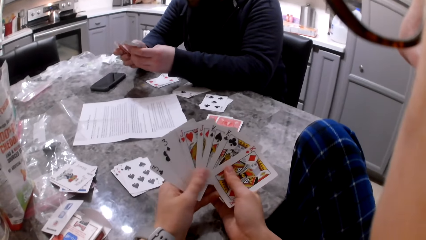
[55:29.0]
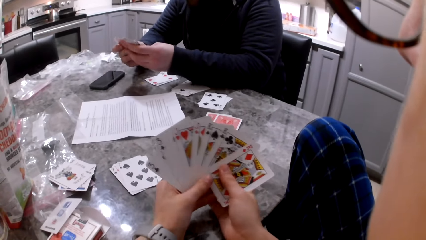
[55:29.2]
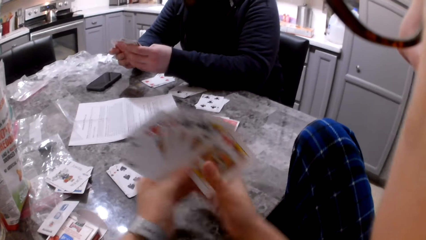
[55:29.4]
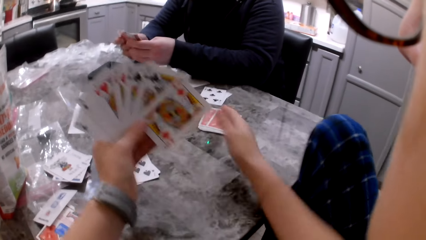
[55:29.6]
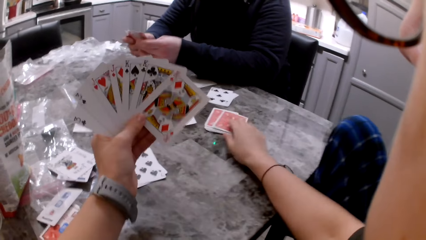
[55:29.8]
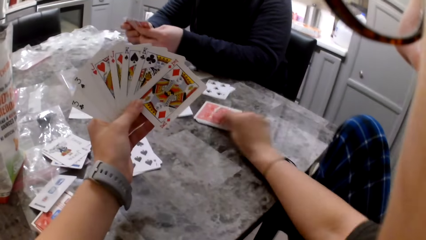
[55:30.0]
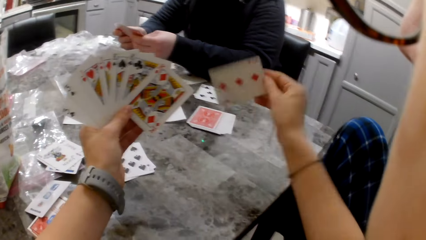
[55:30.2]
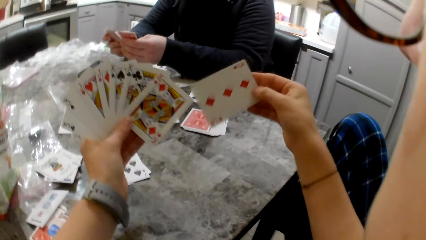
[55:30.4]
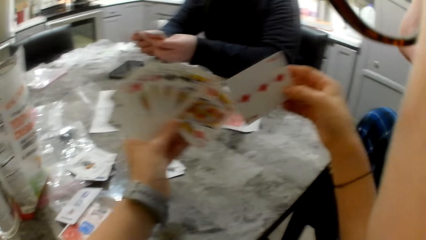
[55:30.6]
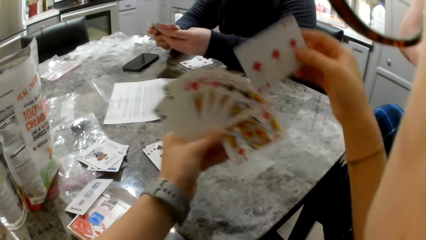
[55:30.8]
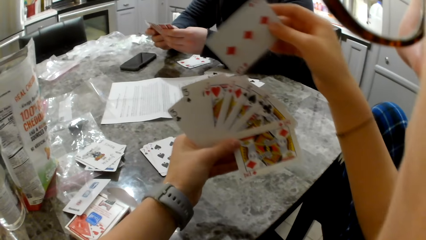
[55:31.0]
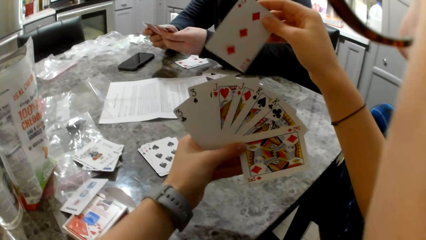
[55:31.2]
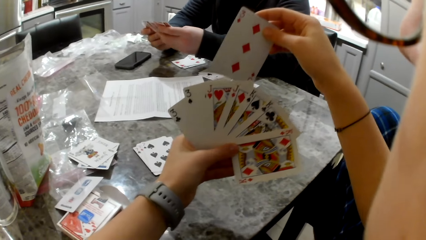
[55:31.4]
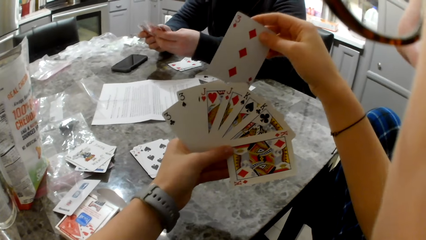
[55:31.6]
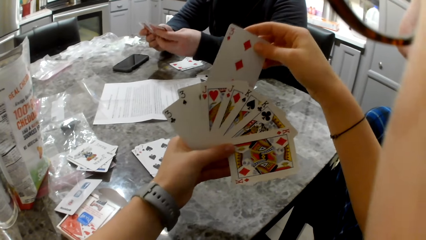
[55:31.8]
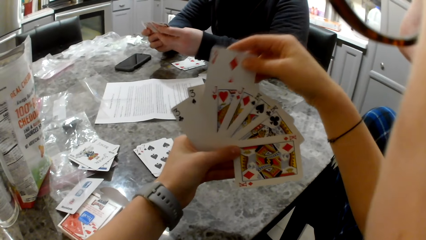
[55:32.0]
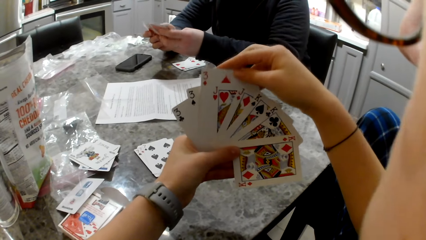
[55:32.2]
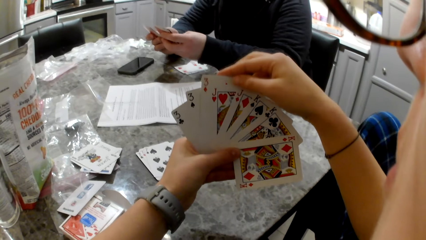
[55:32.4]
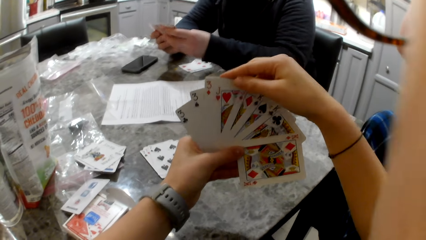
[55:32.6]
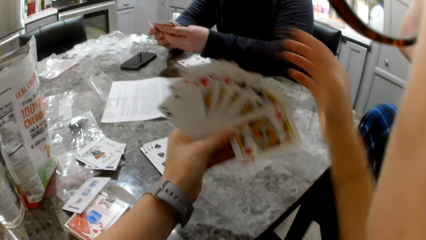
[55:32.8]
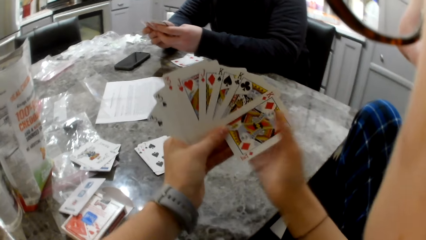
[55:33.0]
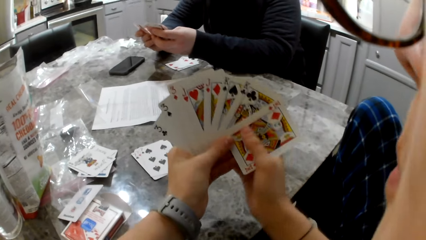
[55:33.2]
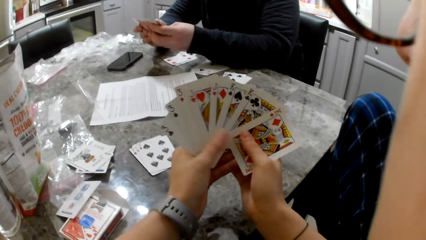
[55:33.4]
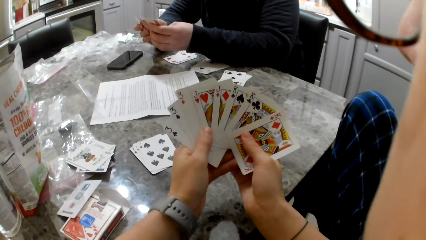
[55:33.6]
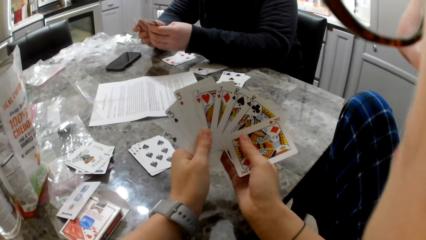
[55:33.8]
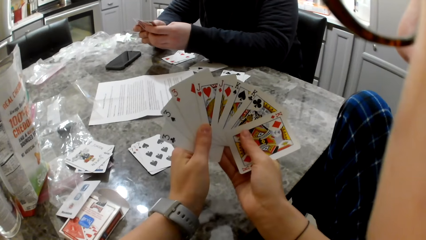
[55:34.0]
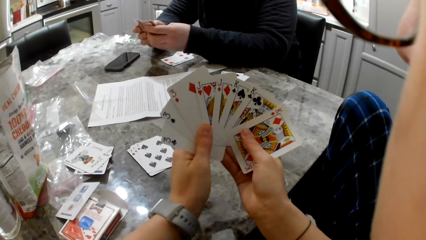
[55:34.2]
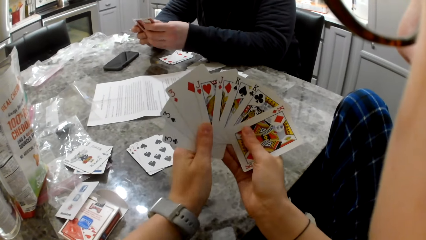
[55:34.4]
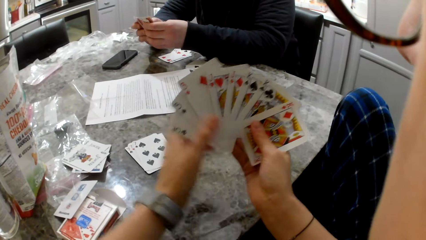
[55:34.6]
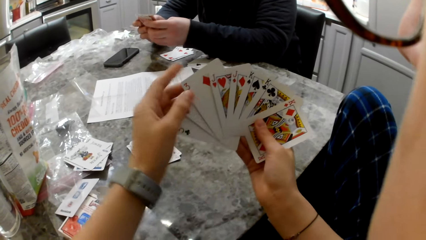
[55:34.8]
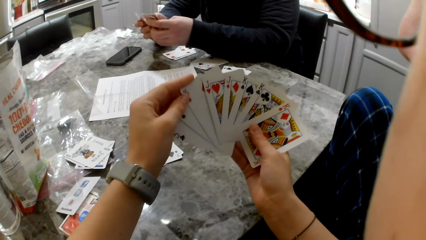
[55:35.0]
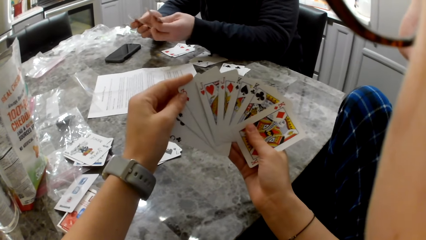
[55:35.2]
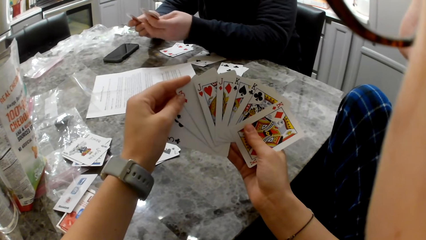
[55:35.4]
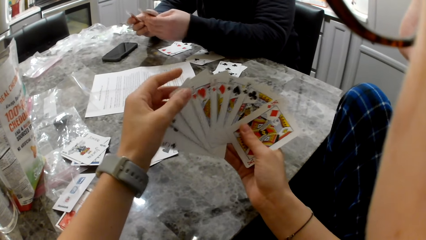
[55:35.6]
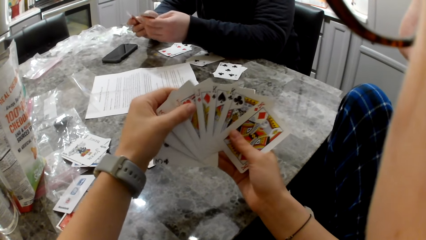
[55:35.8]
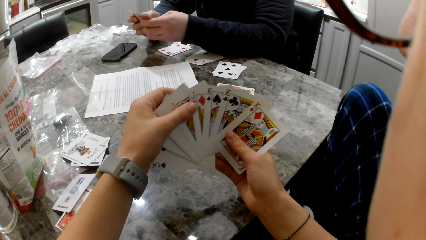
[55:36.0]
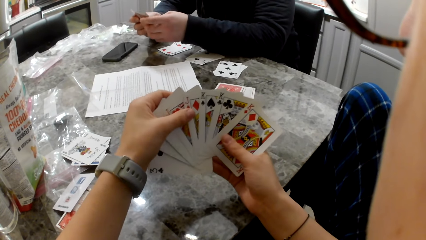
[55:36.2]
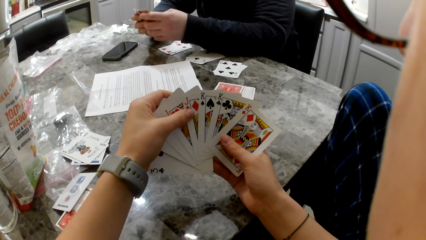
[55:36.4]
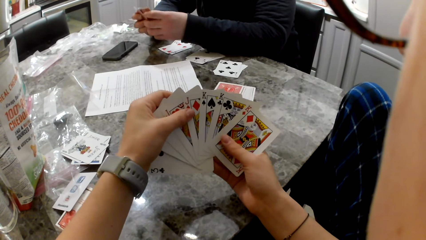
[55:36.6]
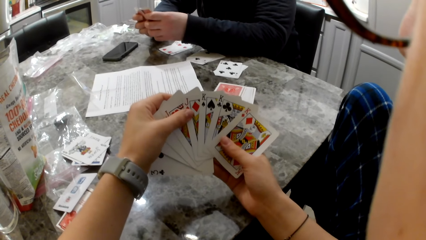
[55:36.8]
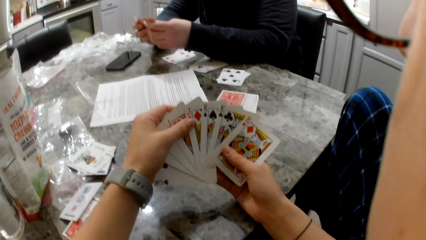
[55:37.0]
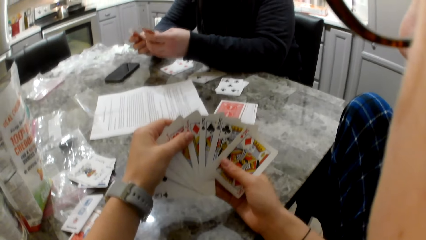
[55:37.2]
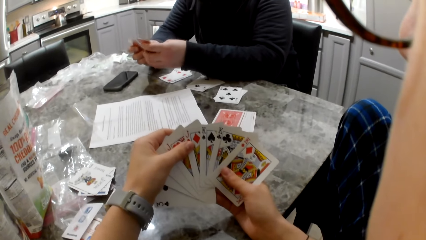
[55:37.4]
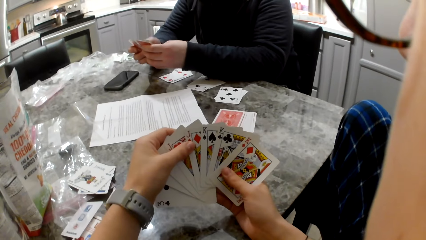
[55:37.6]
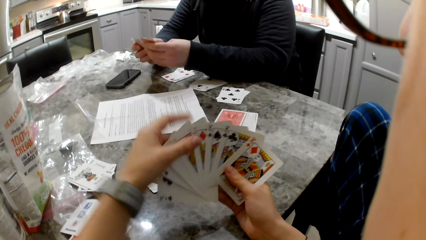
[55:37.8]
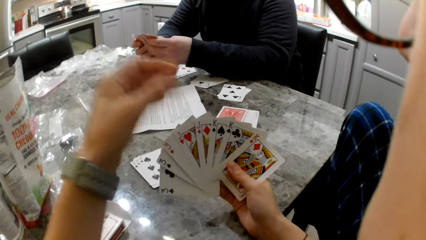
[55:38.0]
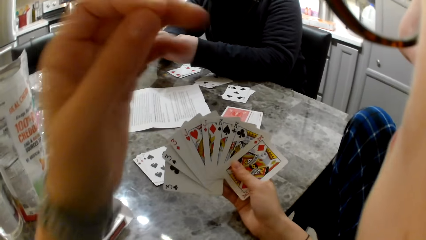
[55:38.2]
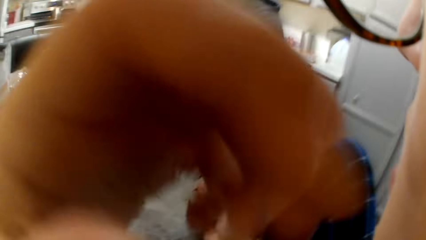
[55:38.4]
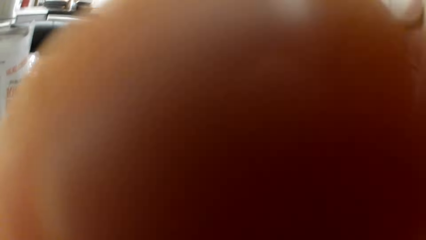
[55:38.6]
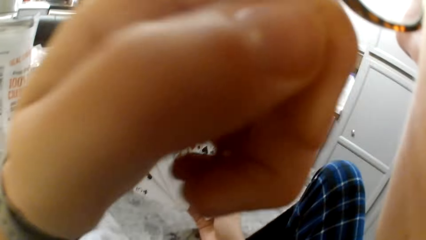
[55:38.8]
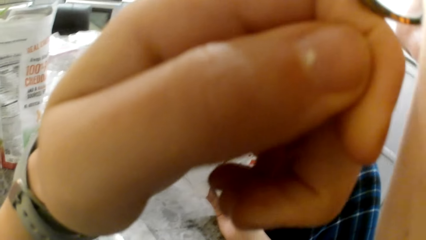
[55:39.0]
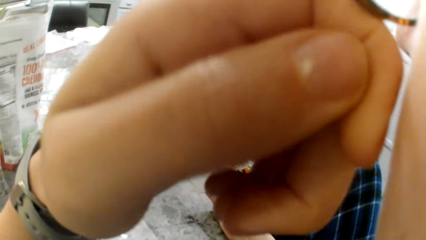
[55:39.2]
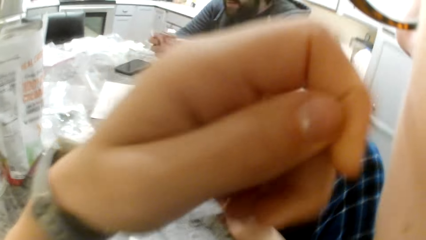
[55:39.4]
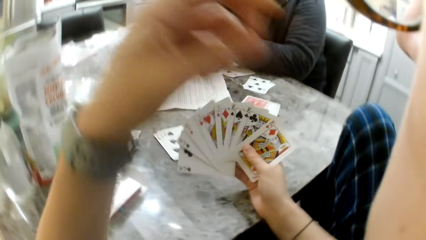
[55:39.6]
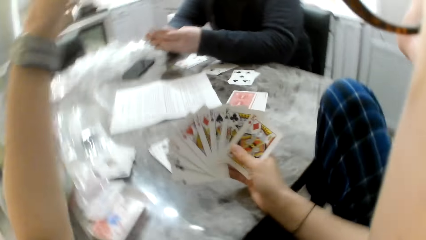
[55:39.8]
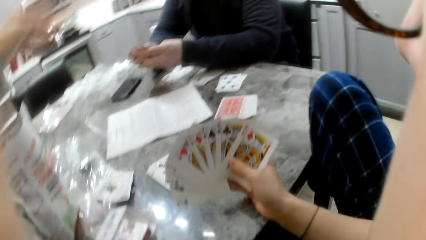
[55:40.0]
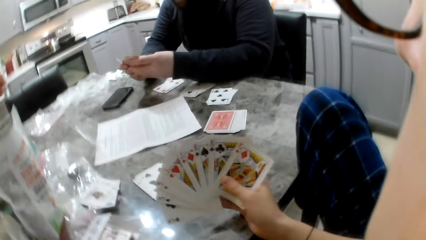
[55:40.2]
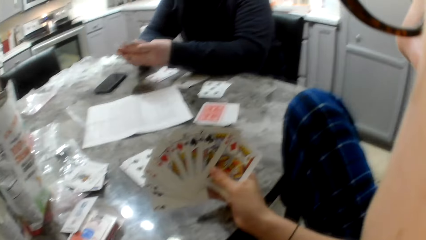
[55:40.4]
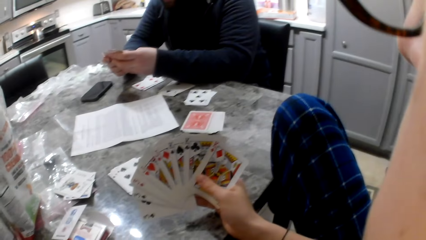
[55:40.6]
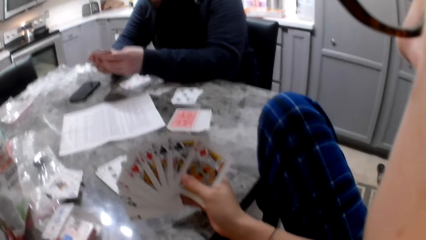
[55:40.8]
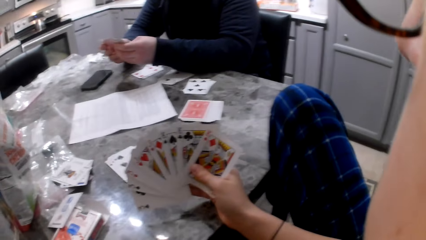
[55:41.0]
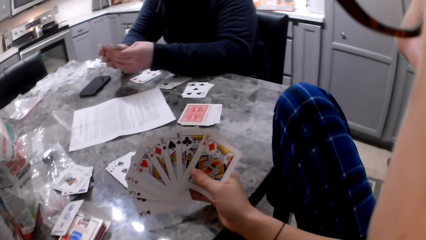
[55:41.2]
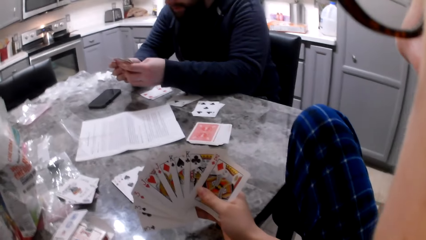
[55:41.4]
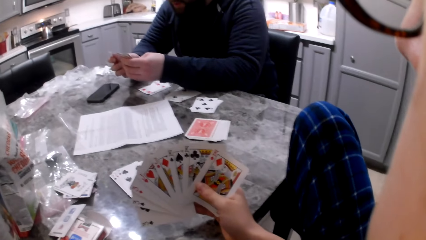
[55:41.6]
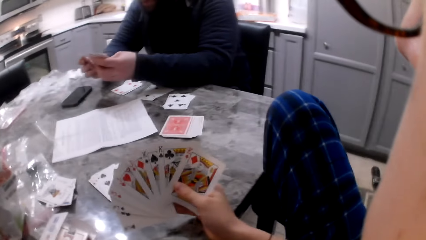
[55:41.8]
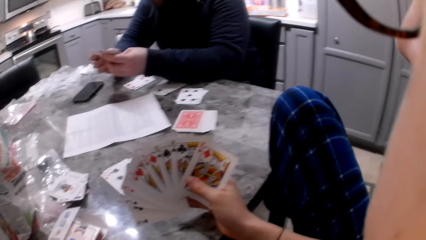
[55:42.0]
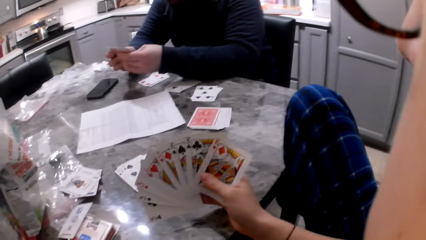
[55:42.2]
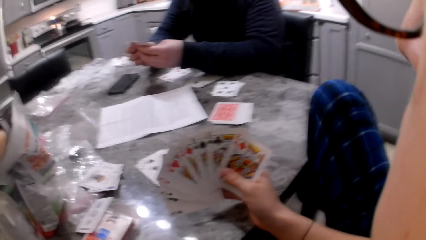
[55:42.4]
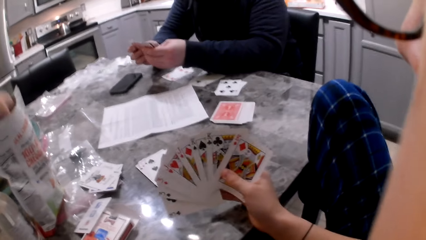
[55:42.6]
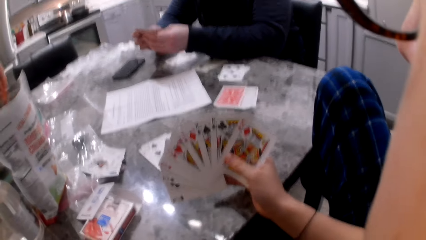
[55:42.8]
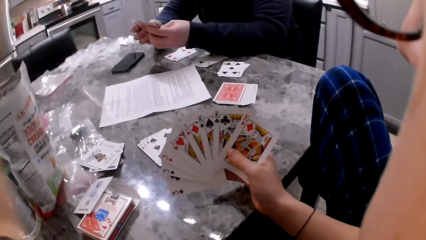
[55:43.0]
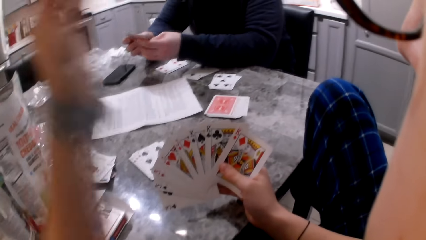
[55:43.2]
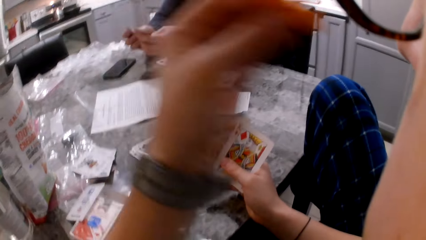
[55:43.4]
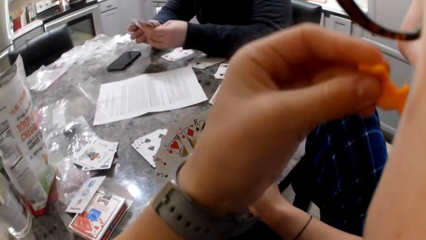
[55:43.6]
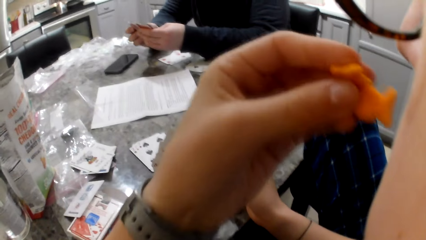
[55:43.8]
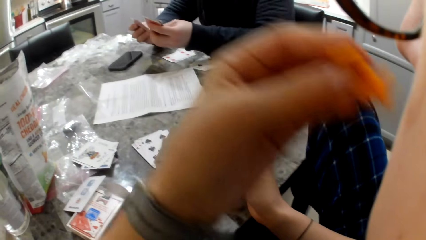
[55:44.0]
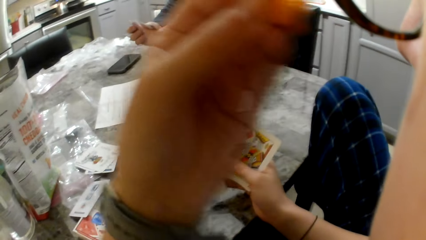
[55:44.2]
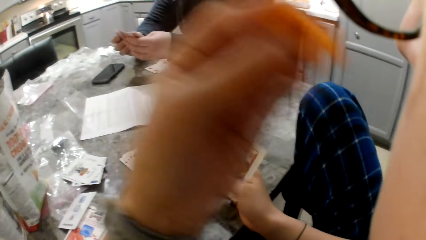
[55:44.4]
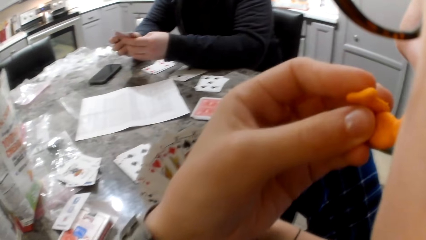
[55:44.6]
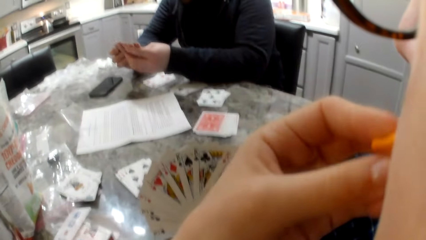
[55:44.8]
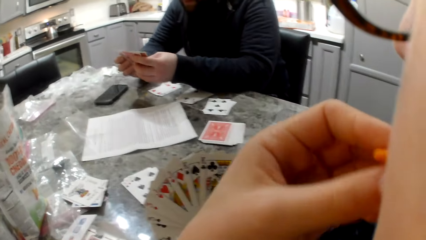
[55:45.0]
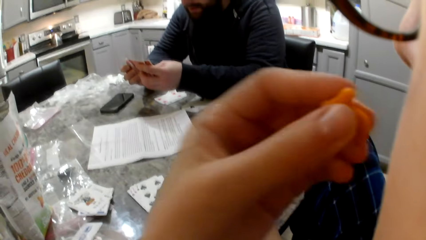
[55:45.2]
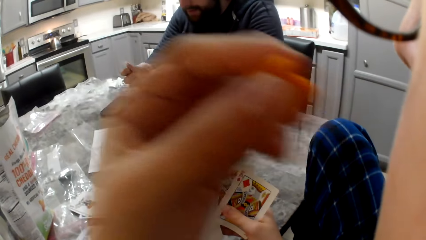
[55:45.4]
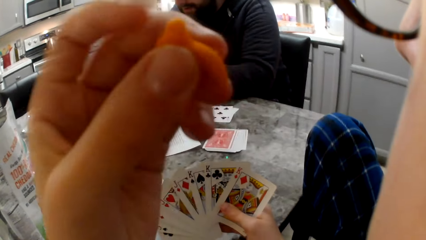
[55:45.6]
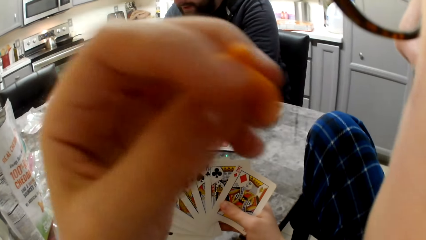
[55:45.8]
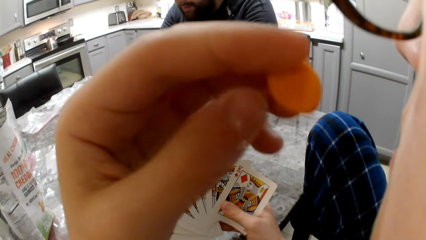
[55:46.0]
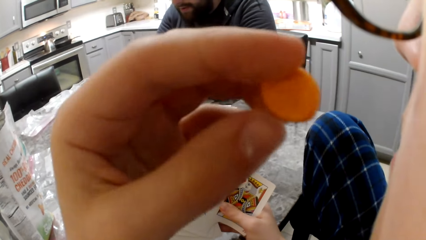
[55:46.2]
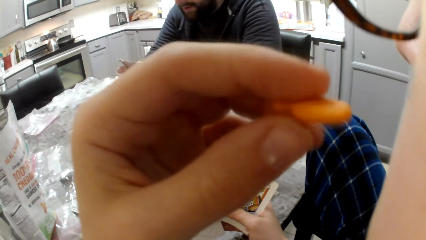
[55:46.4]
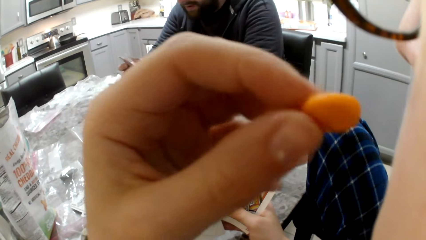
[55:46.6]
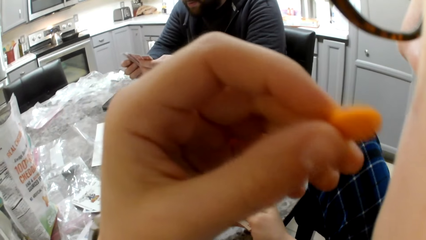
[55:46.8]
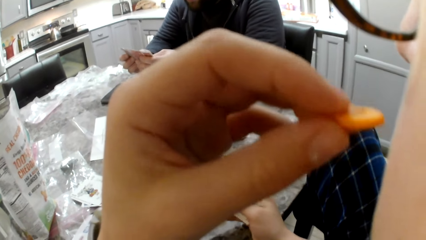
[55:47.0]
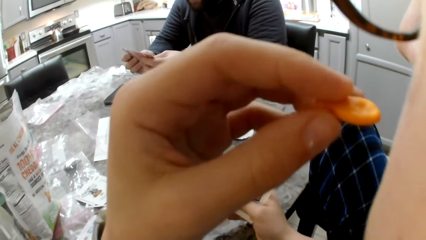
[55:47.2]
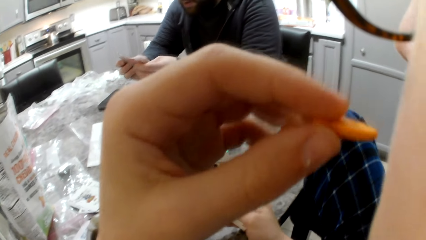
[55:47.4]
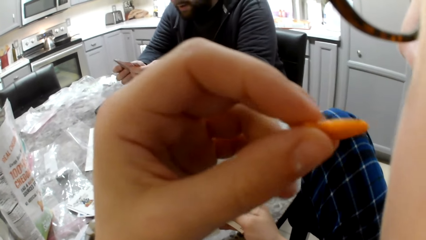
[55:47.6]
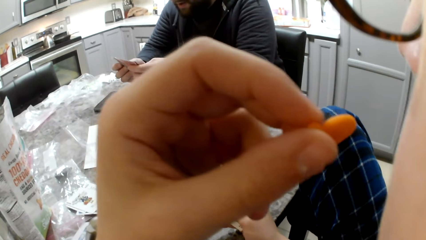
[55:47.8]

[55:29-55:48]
The camera wearer picks a card from the table. She puts the card in her hand. She touches her face. She picks some cheddar chips from the bag on the table. She eats the cheddar chips.
